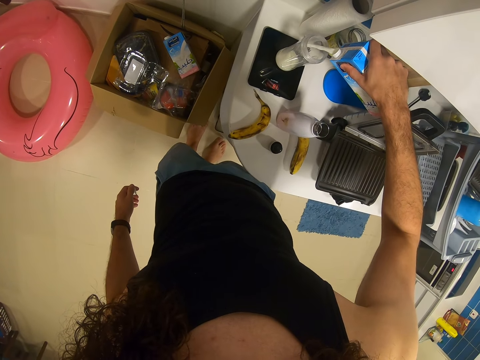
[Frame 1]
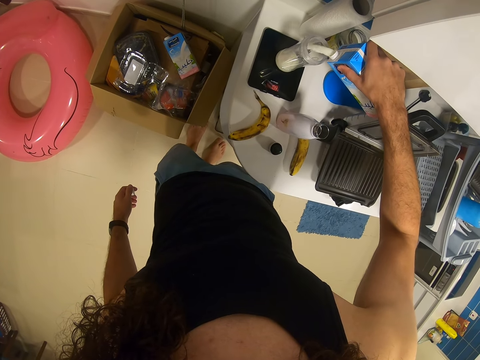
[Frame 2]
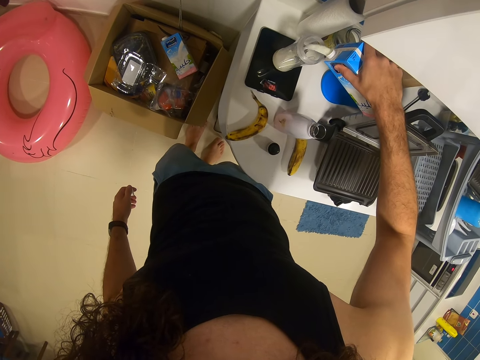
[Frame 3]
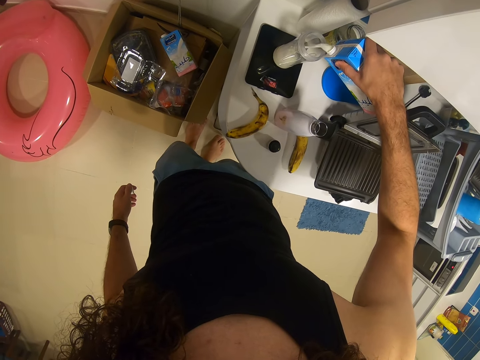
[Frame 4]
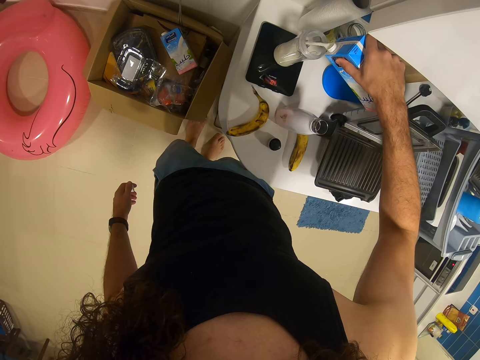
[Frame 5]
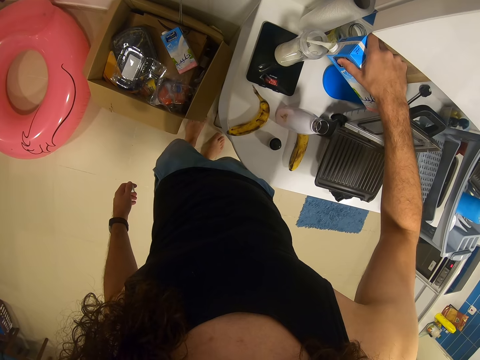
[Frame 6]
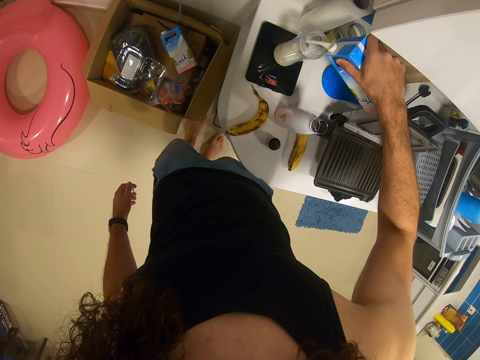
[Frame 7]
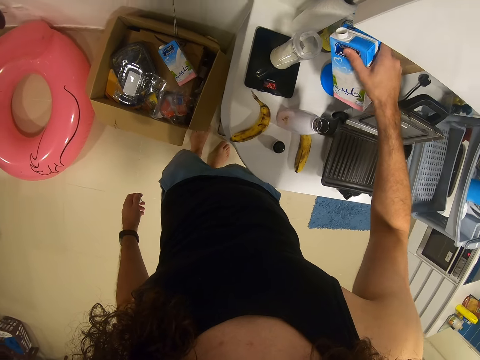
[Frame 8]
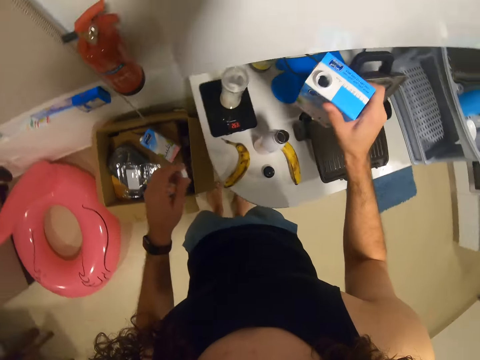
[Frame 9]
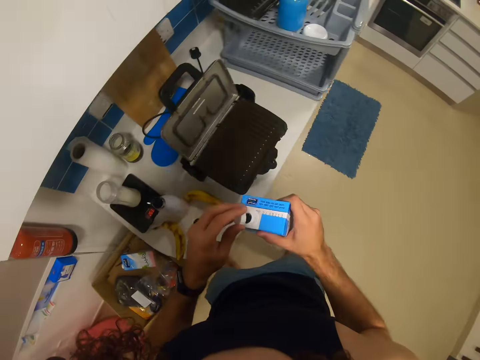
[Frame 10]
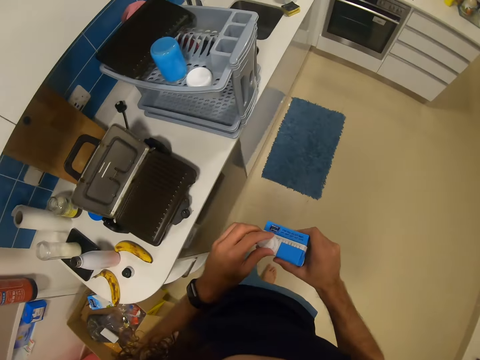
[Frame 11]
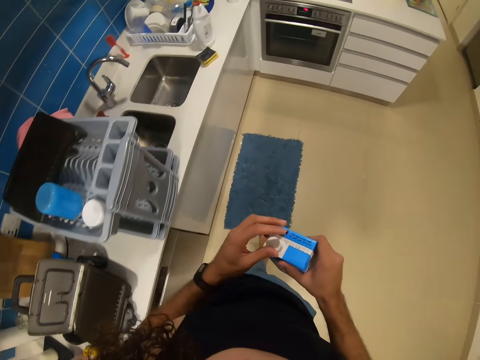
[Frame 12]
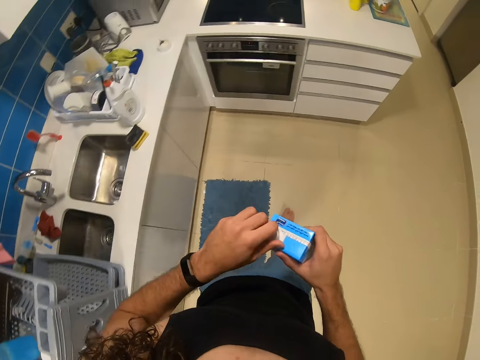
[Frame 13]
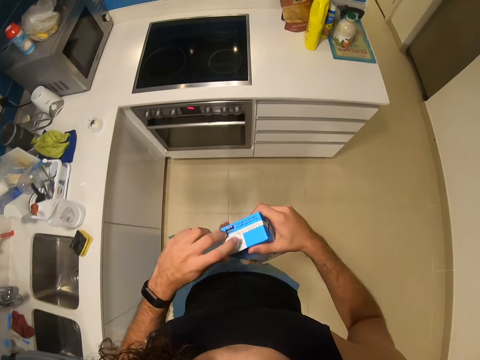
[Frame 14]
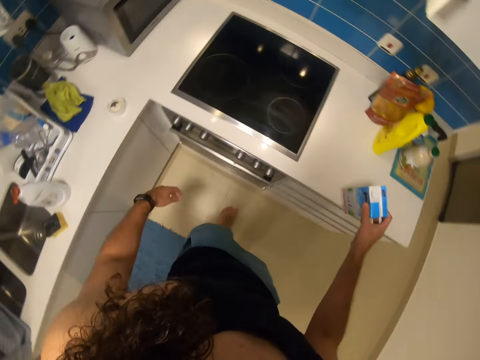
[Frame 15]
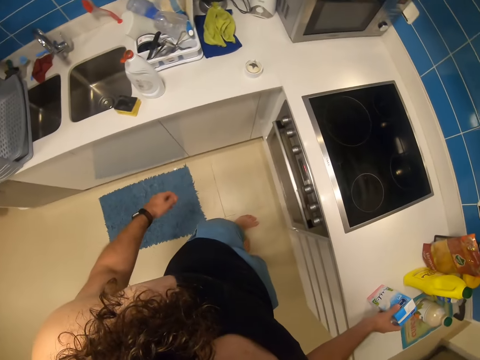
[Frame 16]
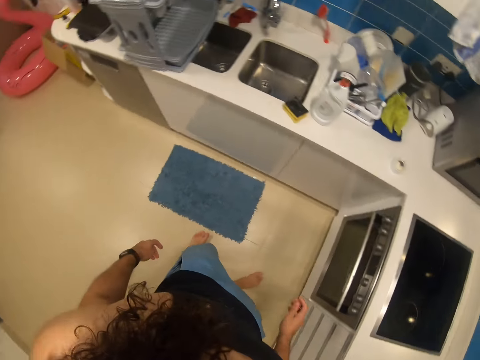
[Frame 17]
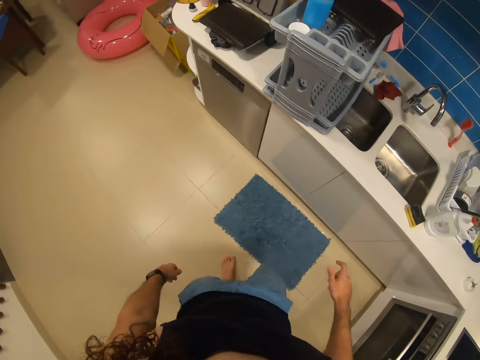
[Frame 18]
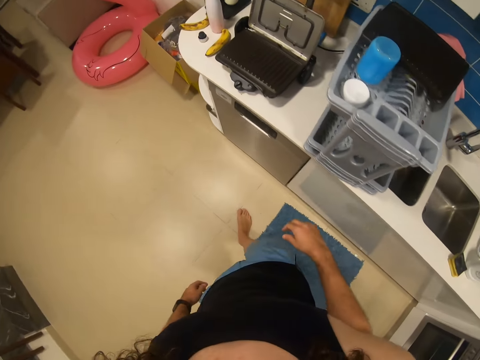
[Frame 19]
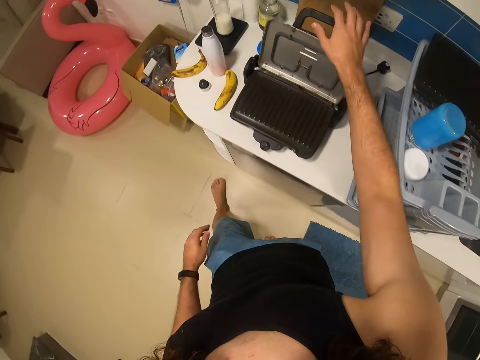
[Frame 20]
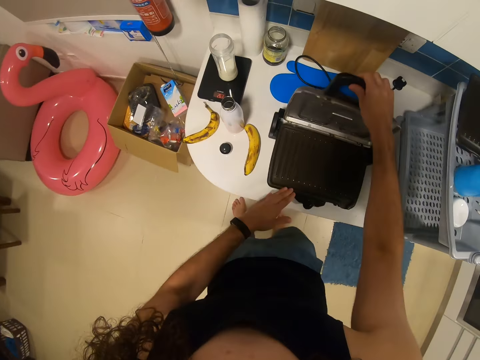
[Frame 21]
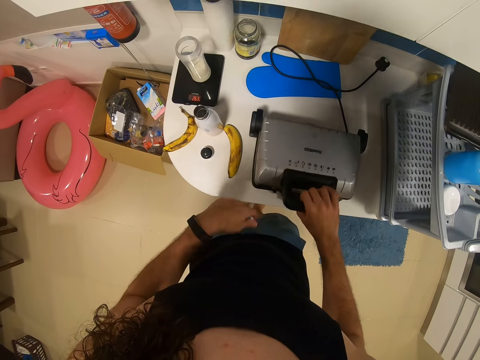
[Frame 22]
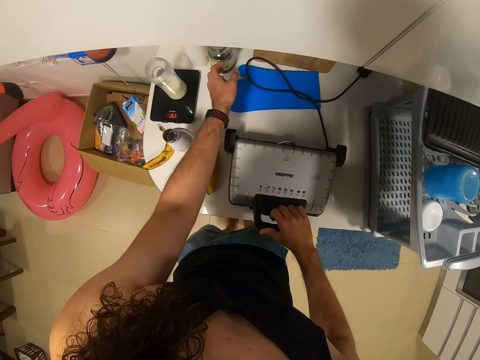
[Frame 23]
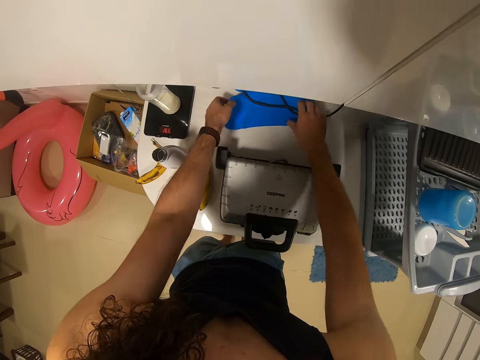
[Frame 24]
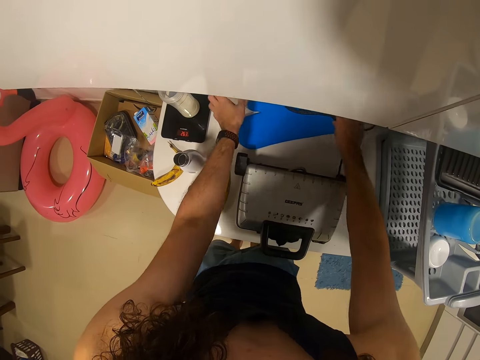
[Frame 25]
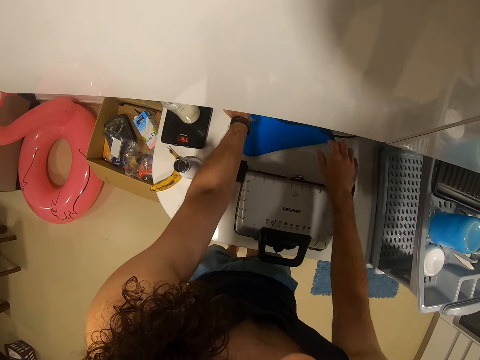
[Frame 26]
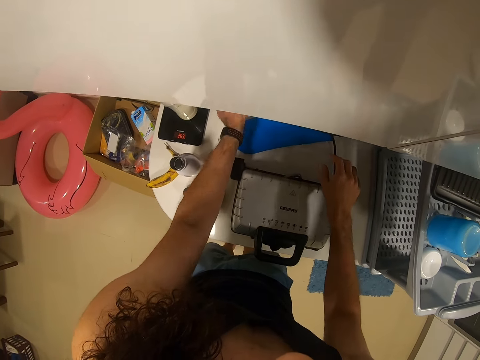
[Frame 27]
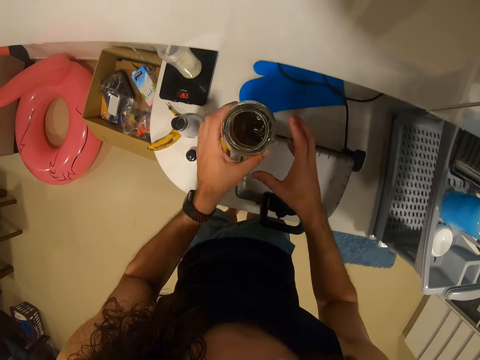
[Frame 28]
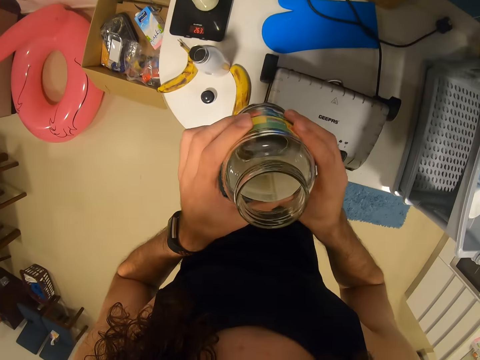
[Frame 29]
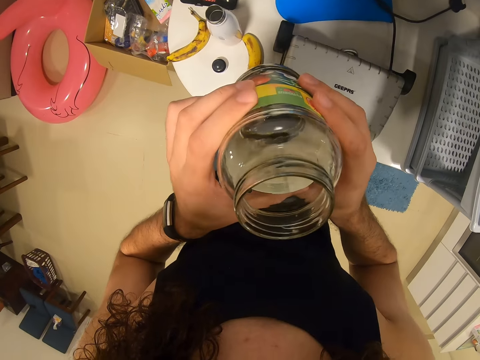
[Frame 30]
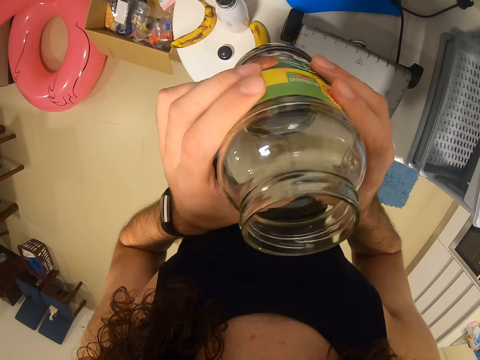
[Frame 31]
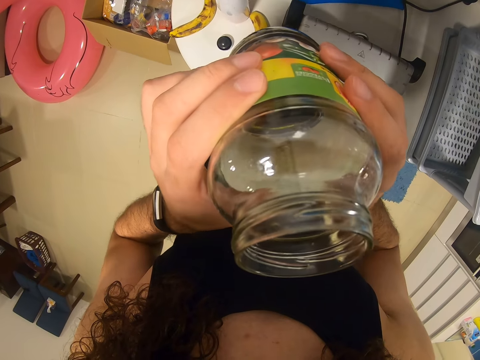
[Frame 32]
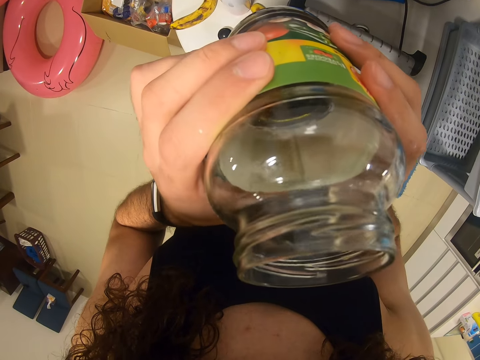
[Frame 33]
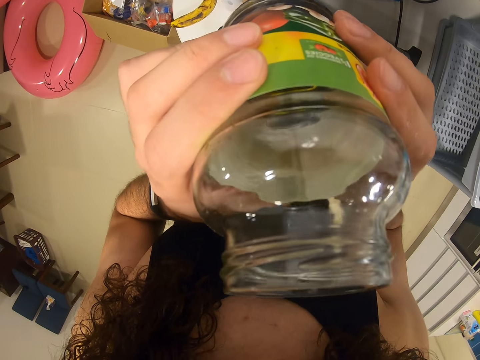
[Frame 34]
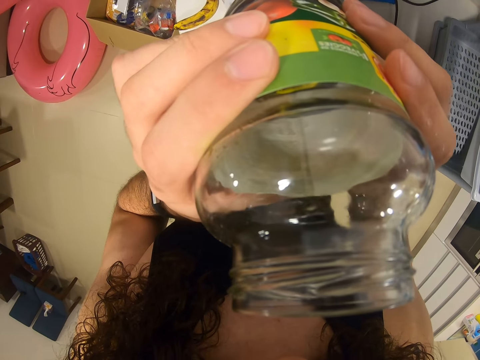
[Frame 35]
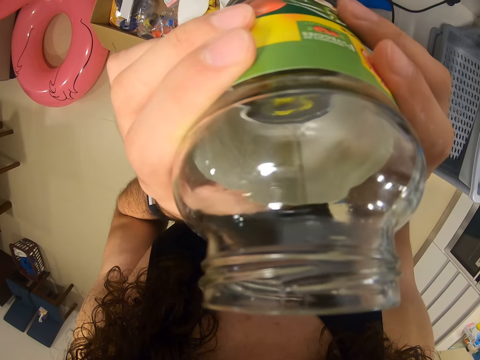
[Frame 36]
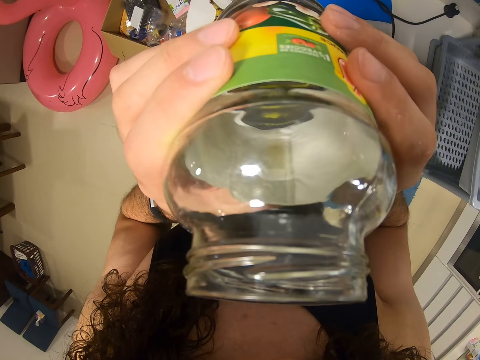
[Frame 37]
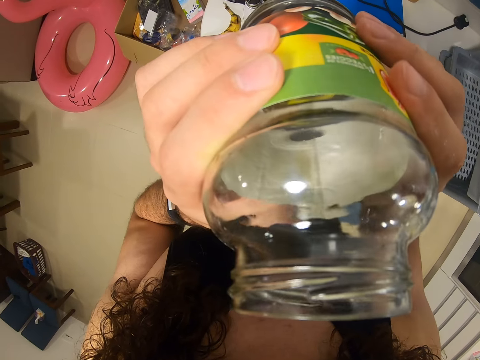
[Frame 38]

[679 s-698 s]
The camera wearer closes the milk. They put the milk packet on the countertop. They close the electric griddle pan or toaster. They pick up the glass jar. They look at the glass jar. They check inside.

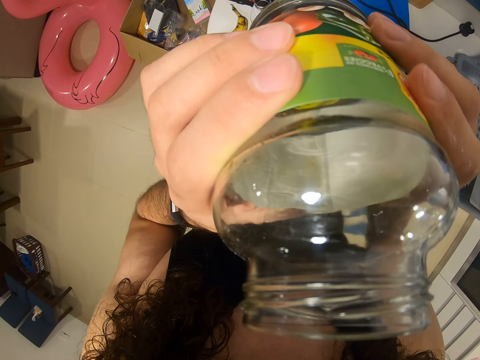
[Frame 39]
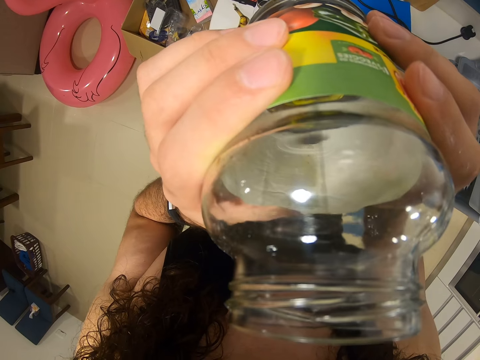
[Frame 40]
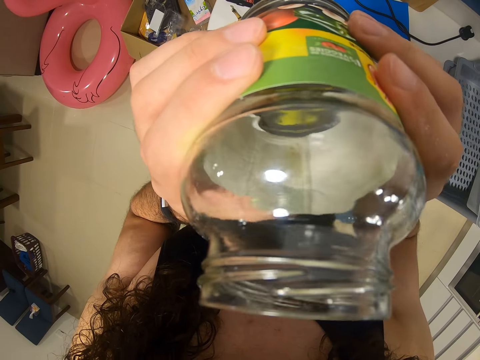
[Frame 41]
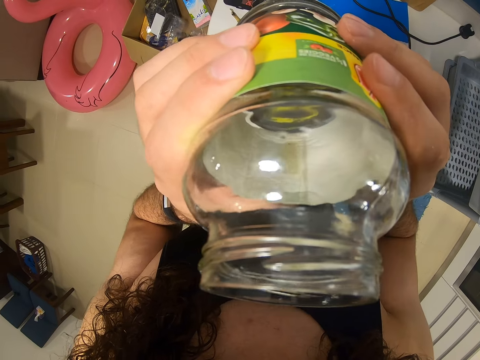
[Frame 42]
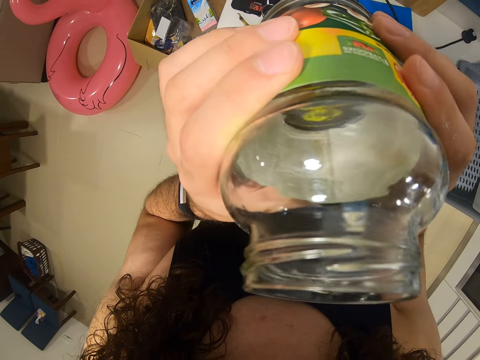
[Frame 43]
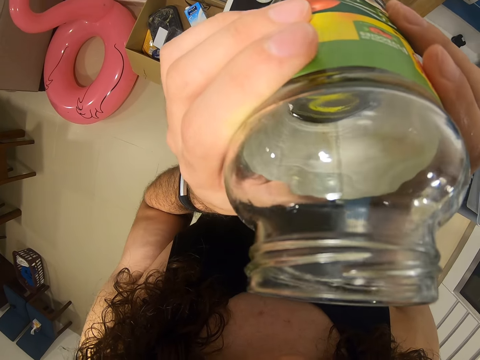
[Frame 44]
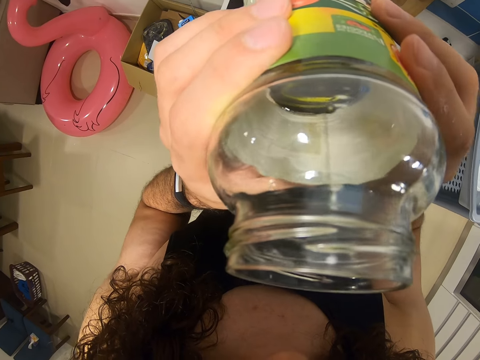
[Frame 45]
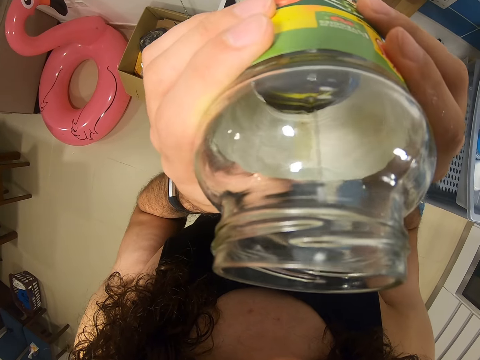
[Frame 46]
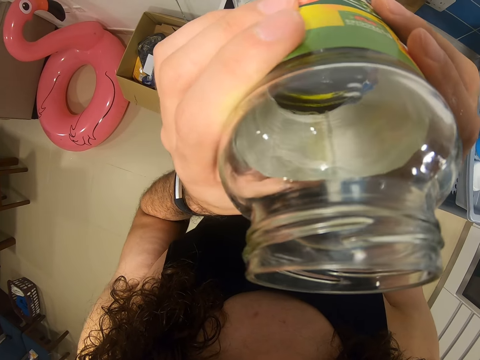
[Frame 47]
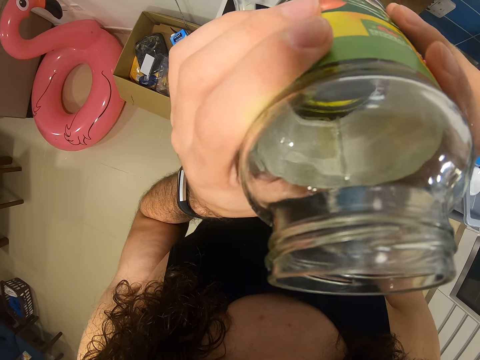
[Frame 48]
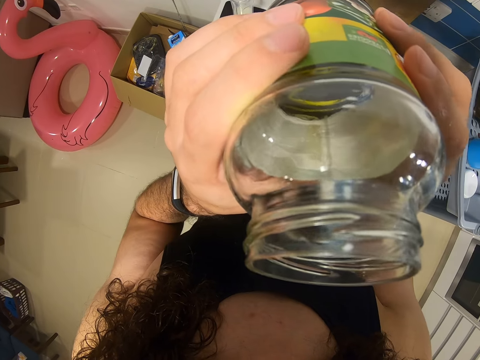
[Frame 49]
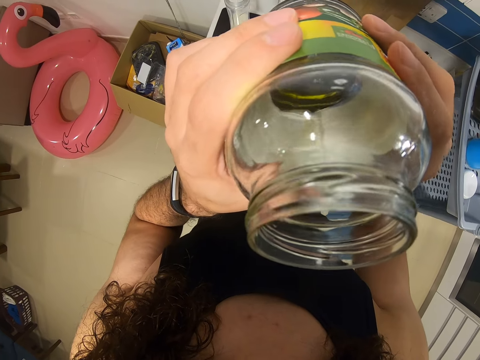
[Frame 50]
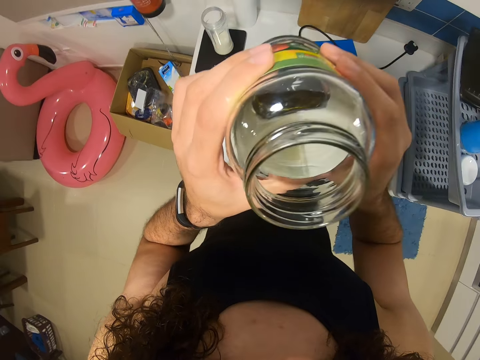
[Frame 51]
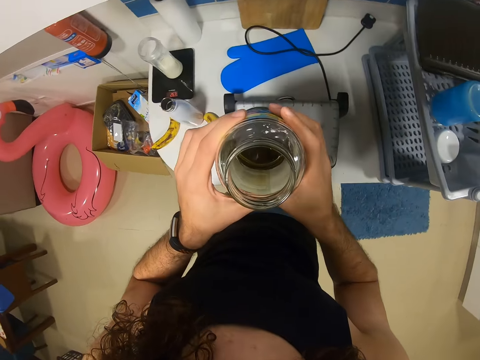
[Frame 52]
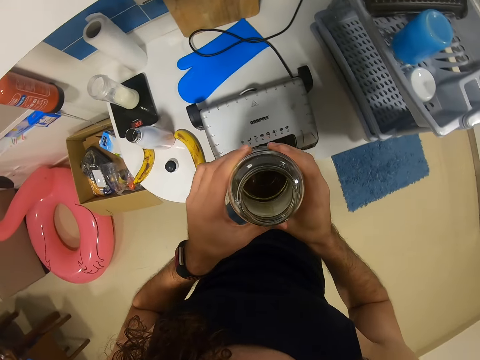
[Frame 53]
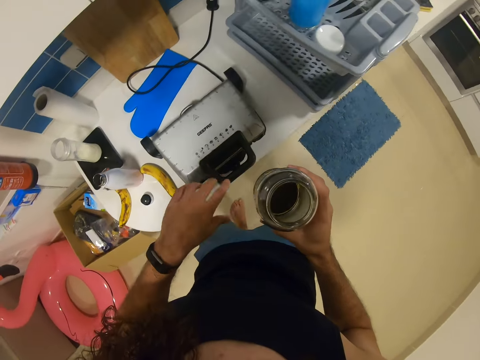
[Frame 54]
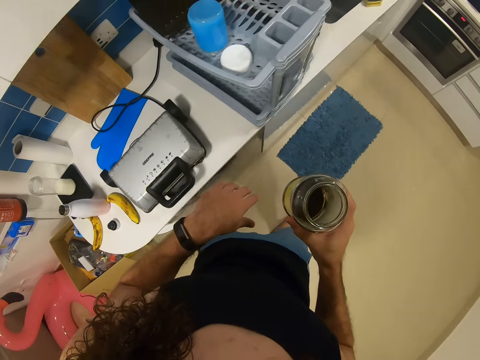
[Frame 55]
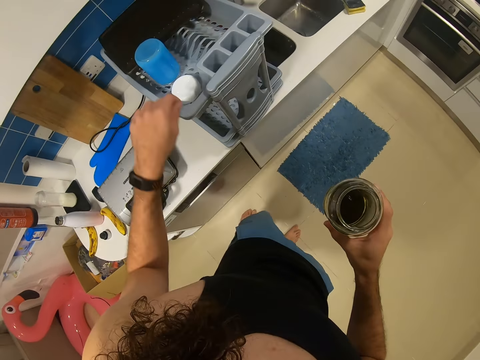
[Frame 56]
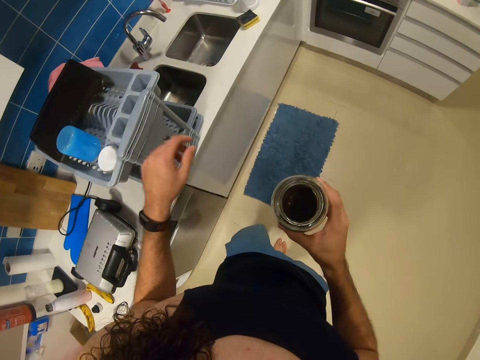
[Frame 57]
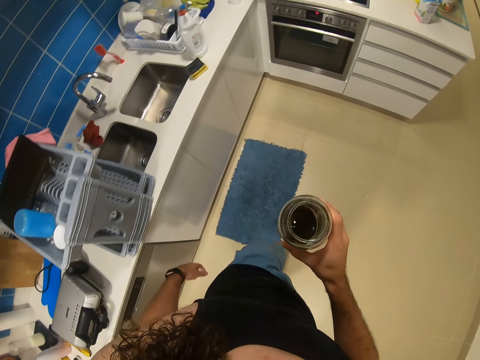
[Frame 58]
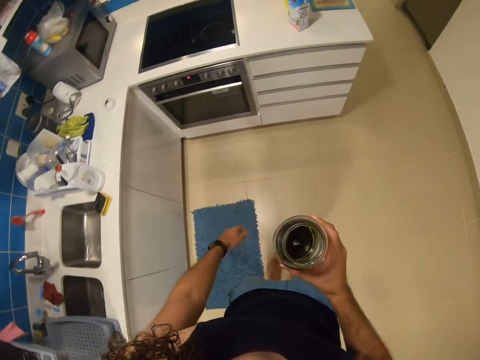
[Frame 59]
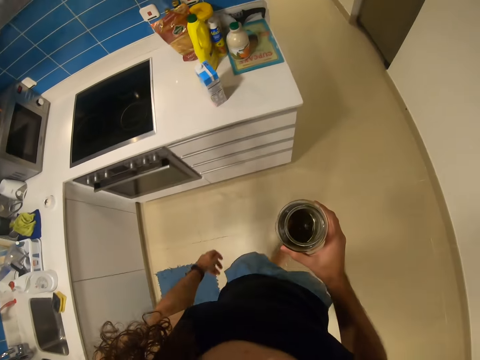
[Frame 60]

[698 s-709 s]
The camera wearer walks around.
